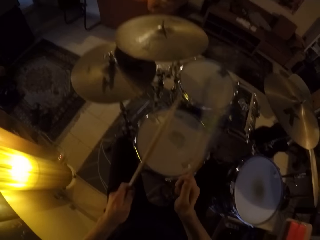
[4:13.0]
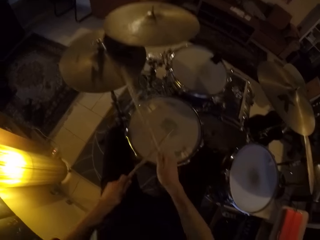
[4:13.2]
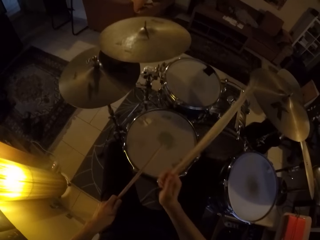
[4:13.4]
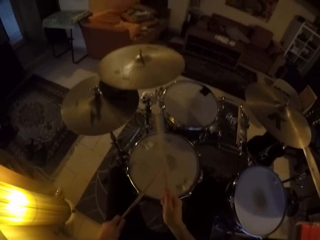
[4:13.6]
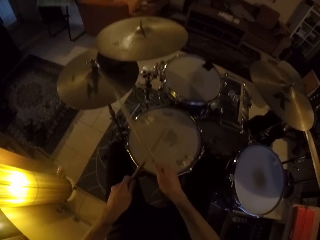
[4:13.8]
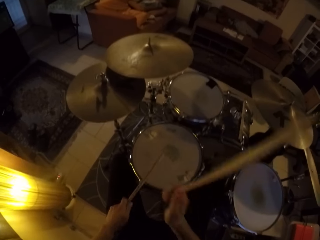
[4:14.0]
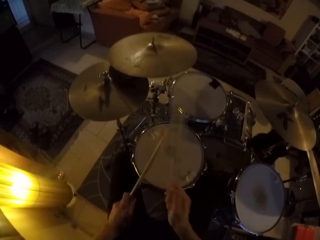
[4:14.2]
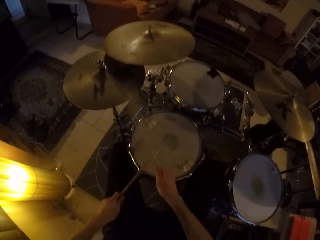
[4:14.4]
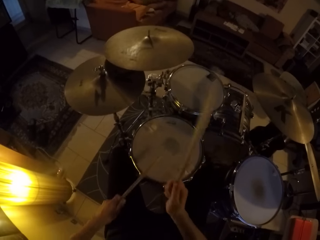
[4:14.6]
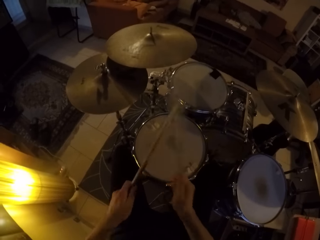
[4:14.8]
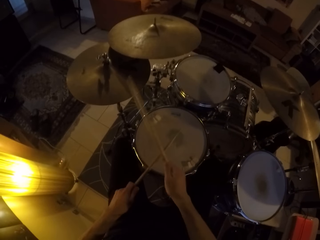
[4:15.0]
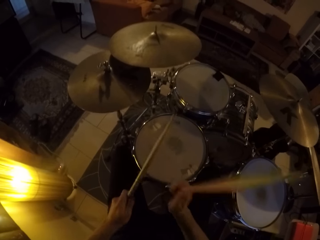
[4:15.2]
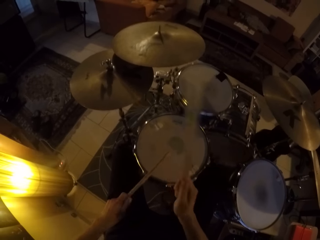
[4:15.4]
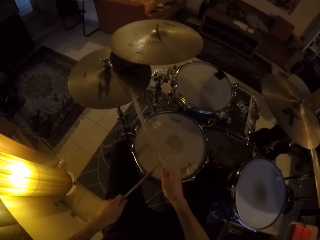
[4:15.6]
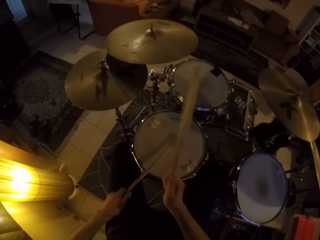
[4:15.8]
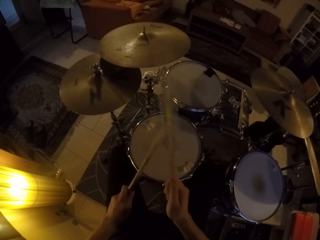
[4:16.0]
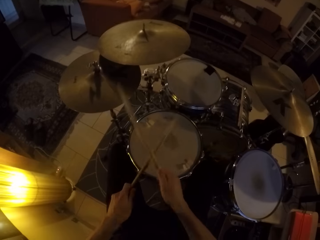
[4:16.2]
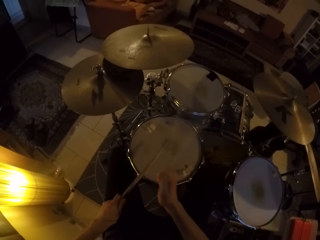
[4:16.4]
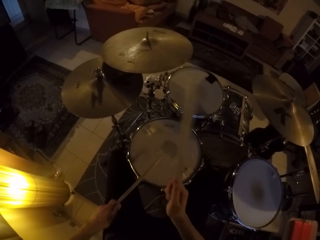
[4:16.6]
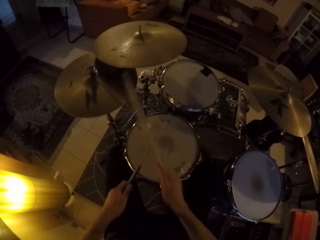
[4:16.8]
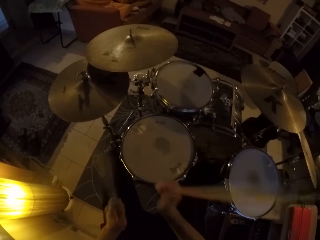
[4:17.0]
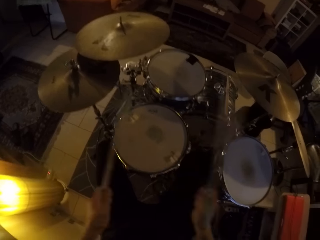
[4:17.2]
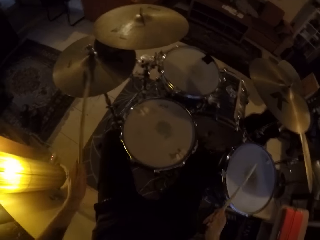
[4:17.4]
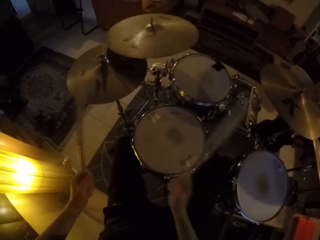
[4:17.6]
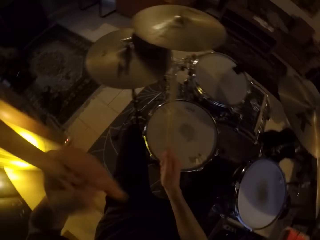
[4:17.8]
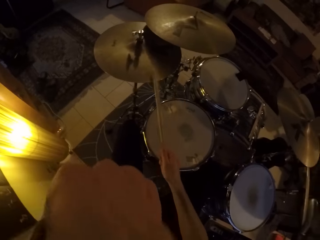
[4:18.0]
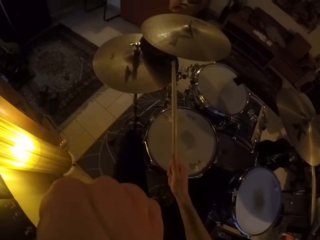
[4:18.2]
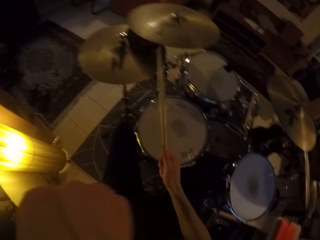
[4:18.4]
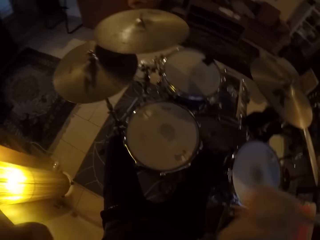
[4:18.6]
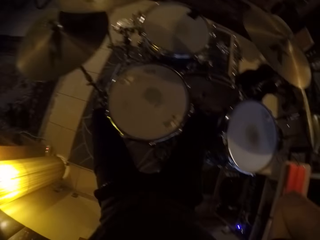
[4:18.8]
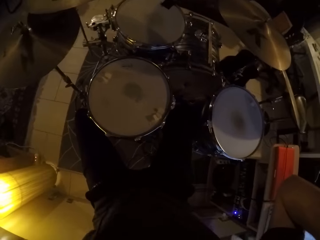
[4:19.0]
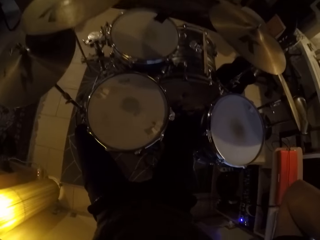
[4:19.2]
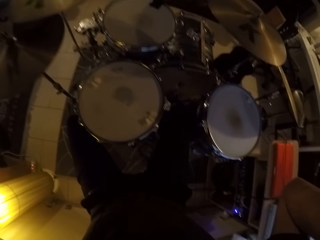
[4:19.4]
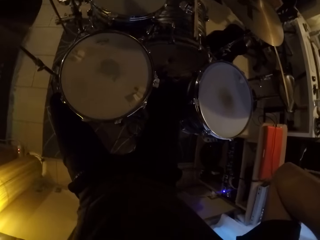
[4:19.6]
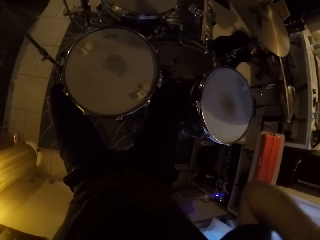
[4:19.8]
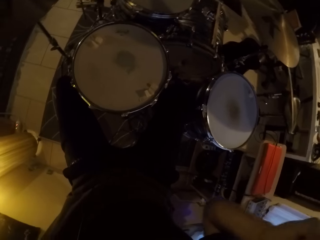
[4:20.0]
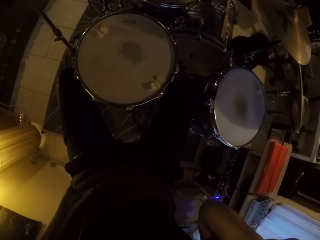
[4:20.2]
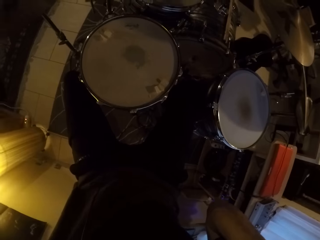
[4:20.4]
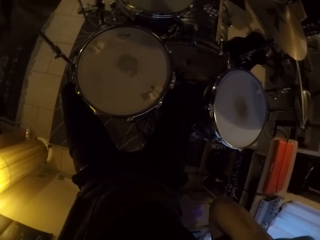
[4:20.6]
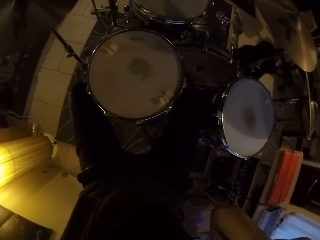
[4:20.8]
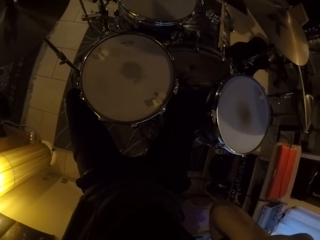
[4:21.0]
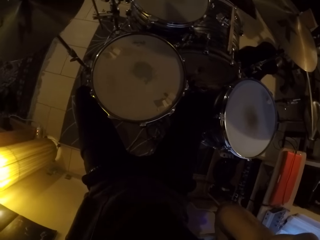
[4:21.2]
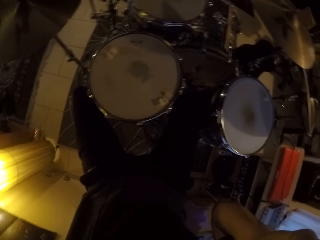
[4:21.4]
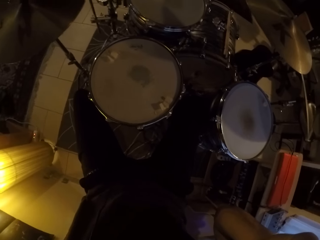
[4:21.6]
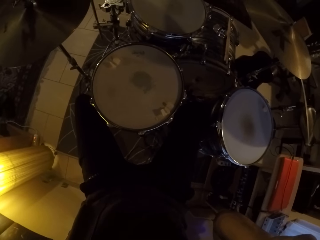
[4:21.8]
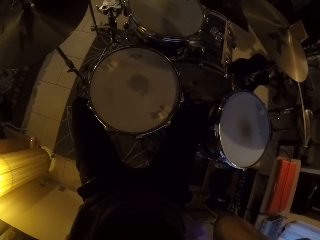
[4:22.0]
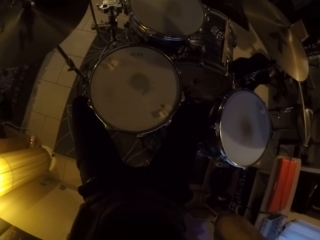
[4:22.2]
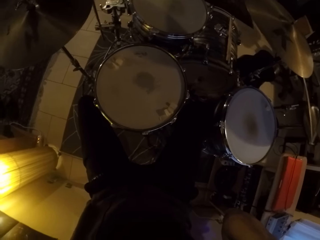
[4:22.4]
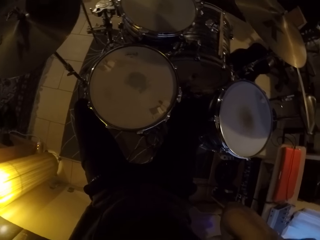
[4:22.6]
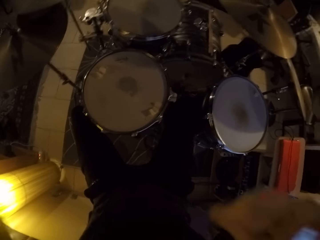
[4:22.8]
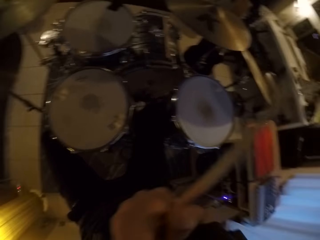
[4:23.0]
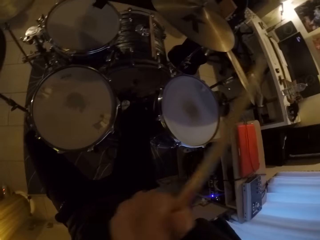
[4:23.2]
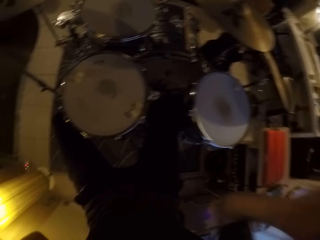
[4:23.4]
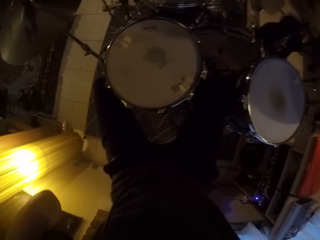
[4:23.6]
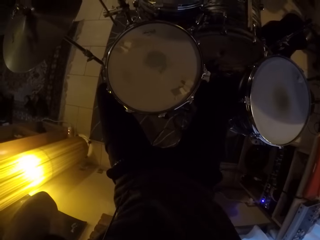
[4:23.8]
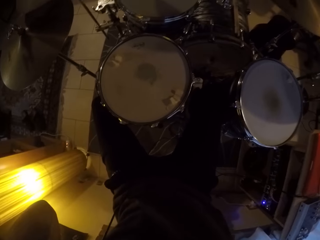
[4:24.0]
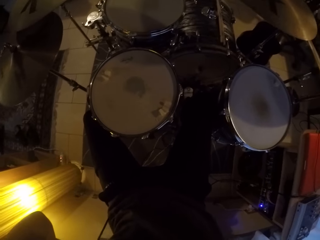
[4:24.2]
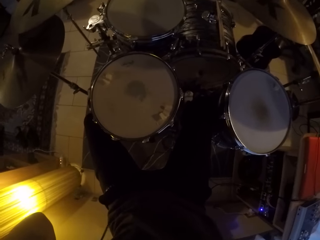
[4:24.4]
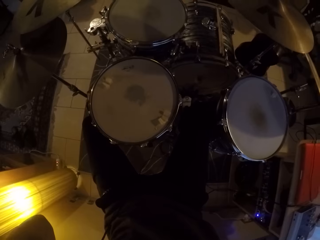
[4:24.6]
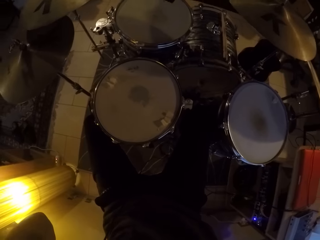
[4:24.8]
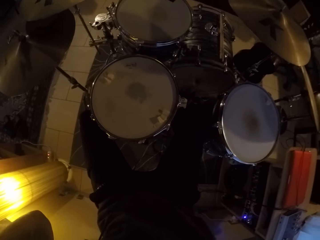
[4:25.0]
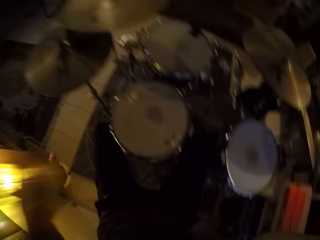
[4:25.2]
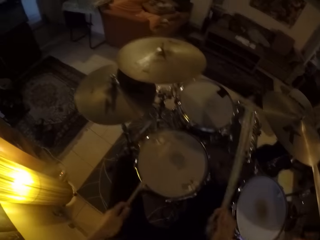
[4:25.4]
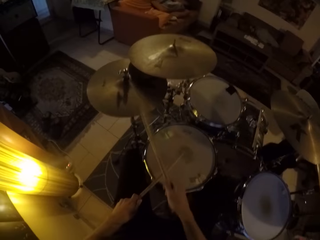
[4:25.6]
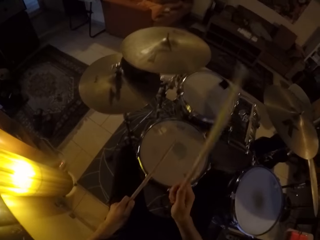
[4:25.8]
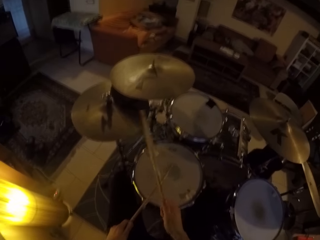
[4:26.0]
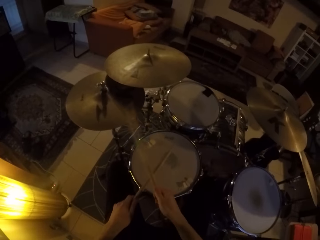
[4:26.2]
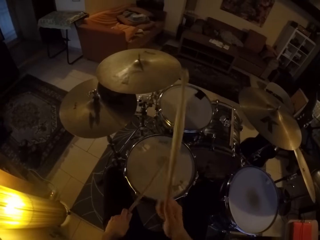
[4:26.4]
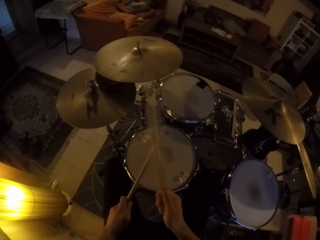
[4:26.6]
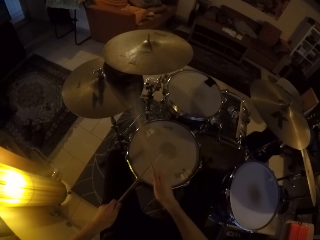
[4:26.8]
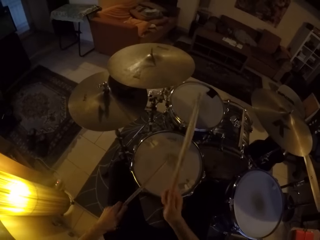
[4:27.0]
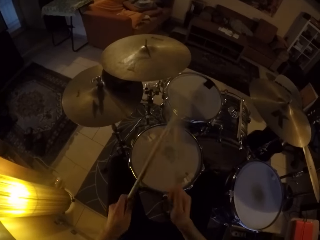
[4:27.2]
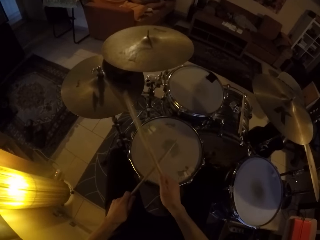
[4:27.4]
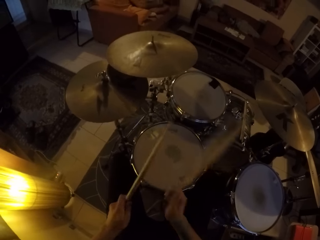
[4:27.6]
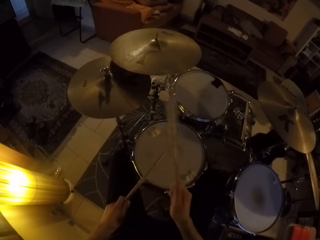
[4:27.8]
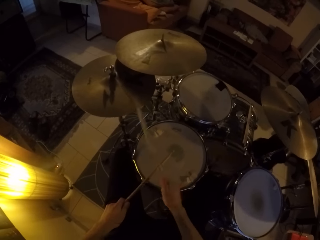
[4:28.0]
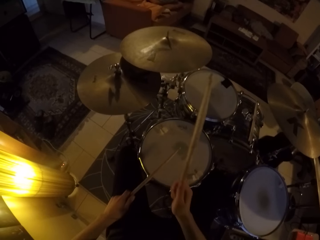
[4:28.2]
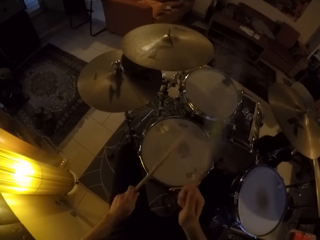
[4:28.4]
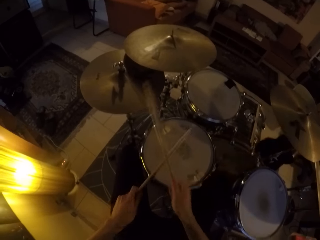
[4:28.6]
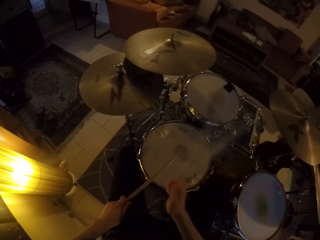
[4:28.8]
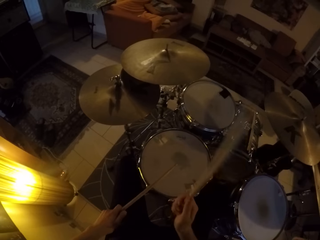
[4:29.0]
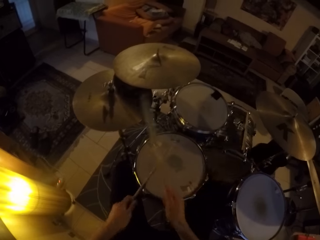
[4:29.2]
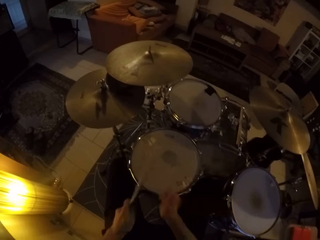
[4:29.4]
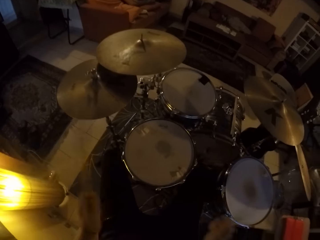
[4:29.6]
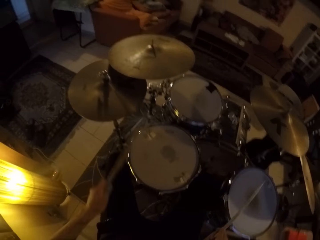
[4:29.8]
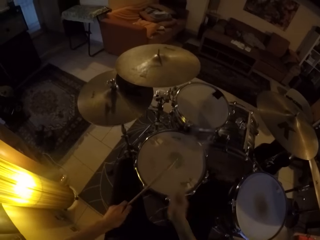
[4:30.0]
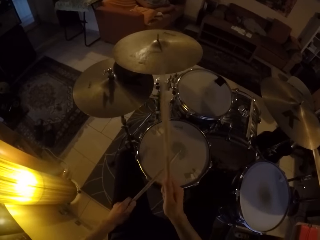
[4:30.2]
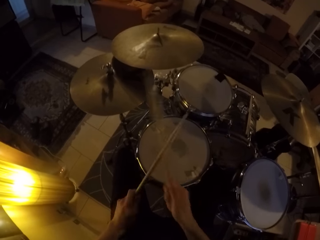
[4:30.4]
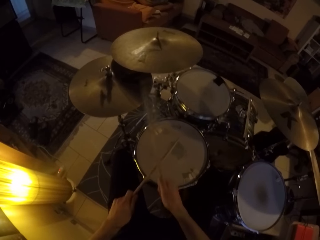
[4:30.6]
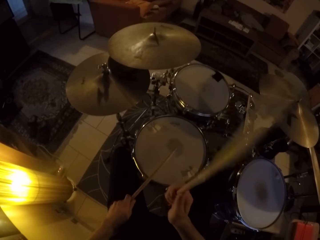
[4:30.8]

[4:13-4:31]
The camera wearer touches his face with his left hand. He adjusts the camera with his hands. He plays the drum set with the drumsticks in his hands.

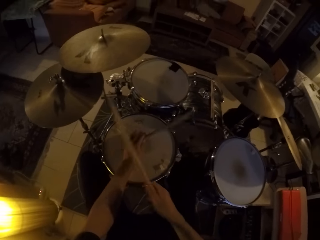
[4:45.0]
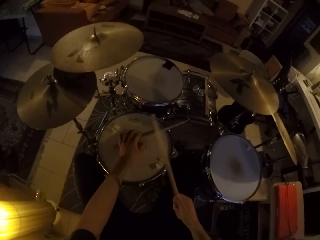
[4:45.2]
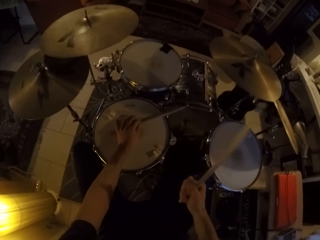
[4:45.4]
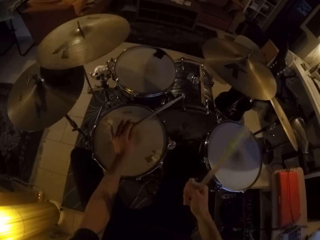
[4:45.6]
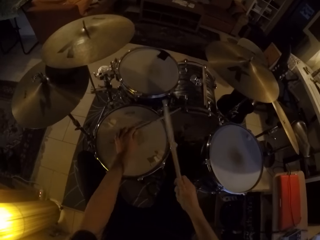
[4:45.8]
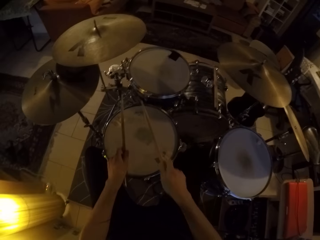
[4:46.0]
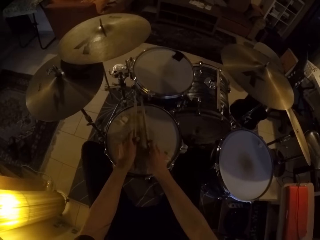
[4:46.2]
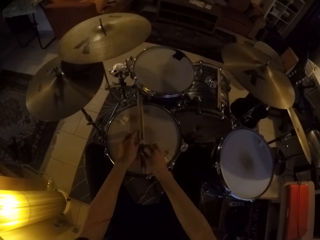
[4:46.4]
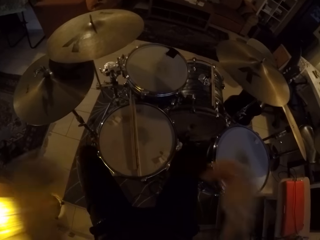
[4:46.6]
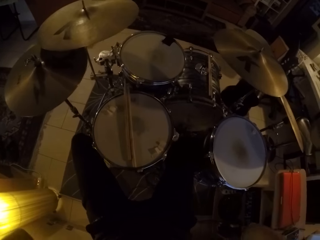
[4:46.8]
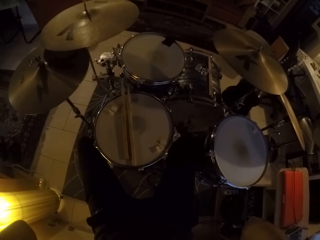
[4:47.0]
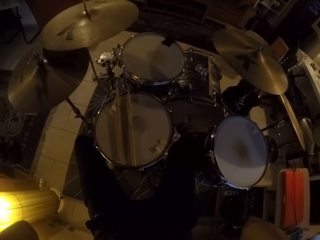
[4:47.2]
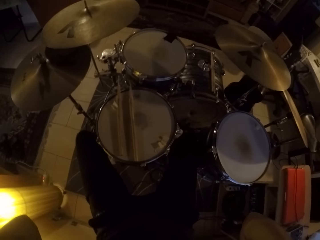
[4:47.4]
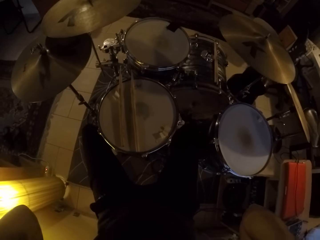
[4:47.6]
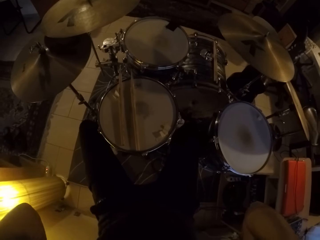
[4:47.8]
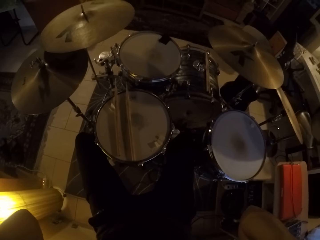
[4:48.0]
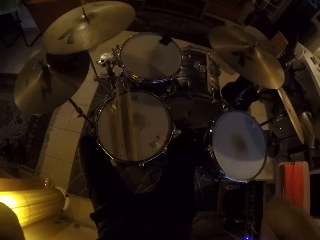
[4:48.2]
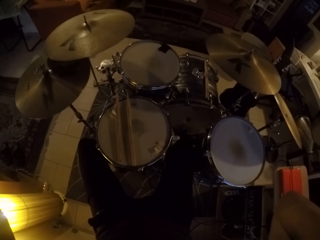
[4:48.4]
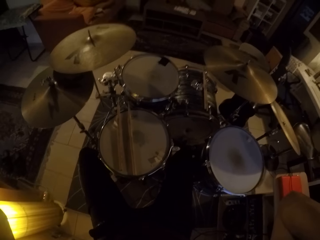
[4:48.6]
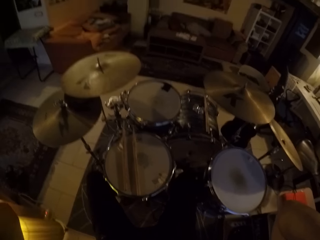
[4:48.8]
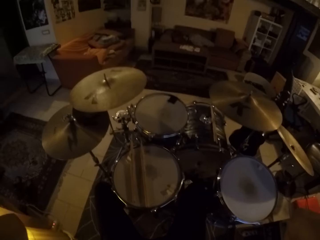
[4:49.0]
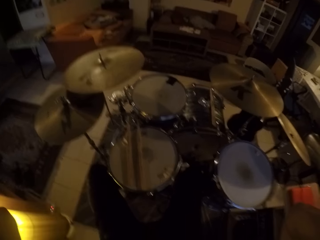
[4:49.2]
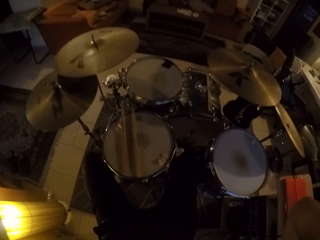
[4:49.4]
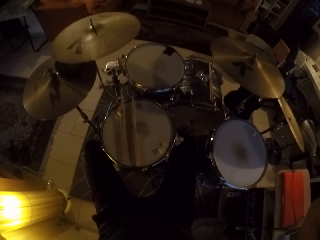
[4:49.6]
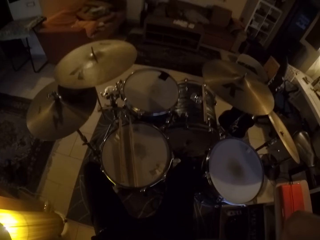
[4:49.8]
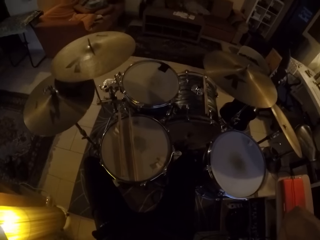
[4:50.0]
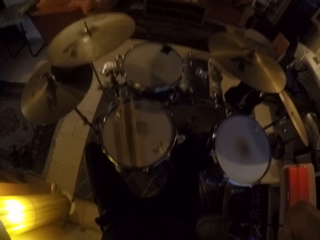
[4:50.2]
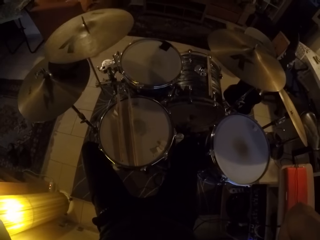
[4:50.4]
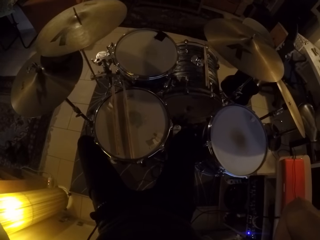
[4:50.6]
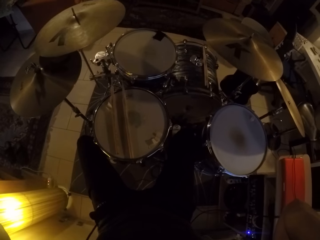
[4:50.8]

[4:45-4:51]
The camera wearer drops the drumsticks in his hands on the drum set. He kicks the drum set with his legs. He adjusts a camera on his head with his hands.
